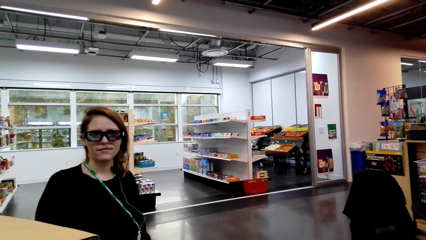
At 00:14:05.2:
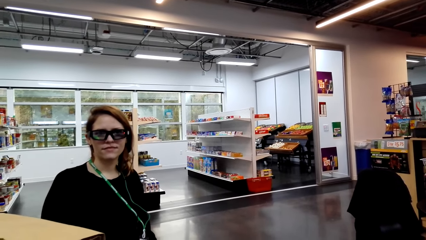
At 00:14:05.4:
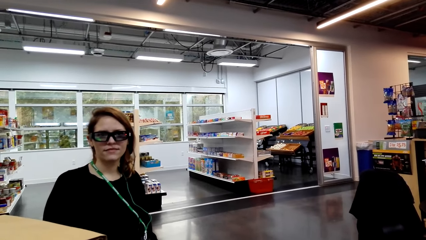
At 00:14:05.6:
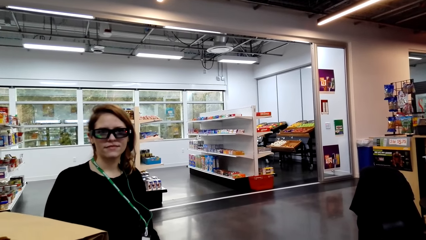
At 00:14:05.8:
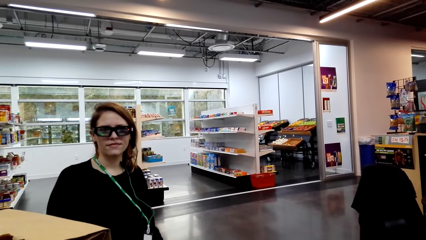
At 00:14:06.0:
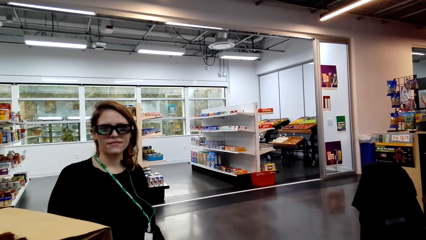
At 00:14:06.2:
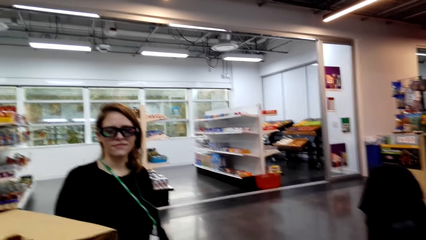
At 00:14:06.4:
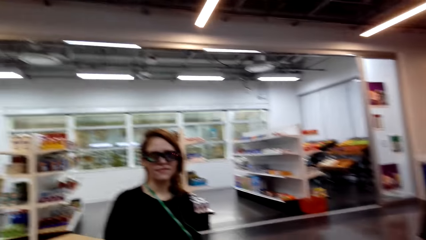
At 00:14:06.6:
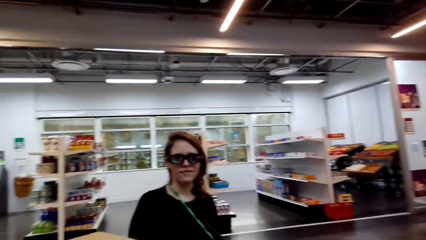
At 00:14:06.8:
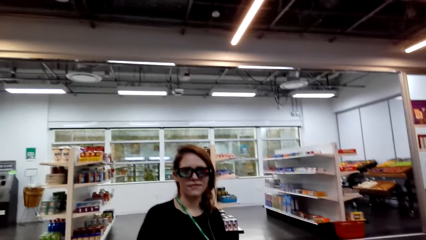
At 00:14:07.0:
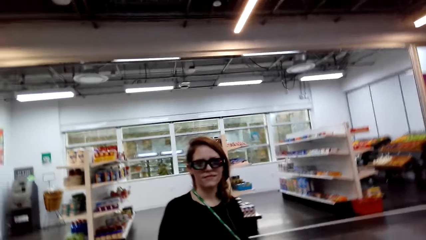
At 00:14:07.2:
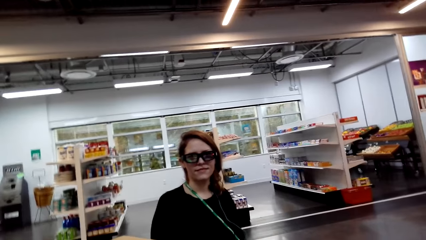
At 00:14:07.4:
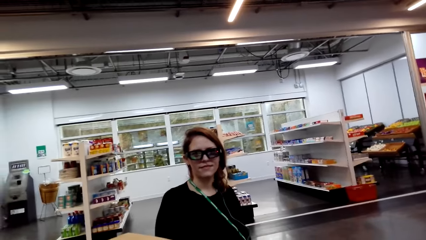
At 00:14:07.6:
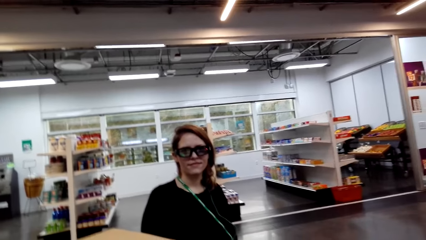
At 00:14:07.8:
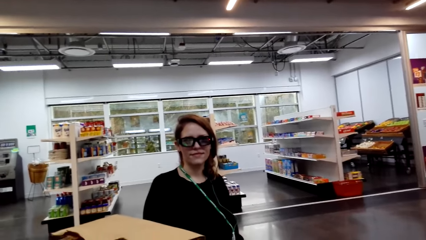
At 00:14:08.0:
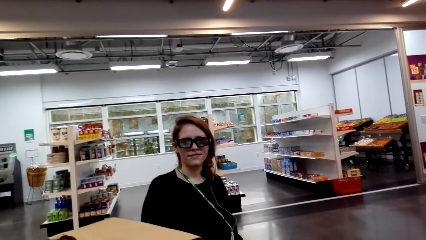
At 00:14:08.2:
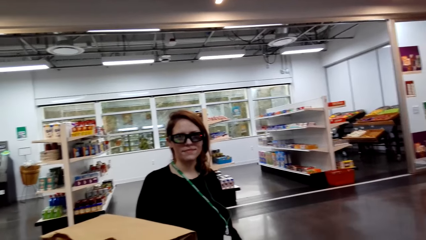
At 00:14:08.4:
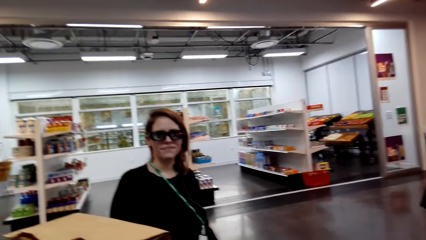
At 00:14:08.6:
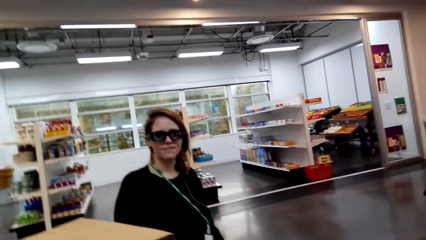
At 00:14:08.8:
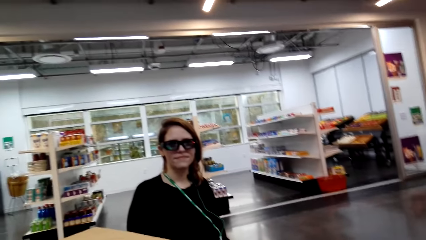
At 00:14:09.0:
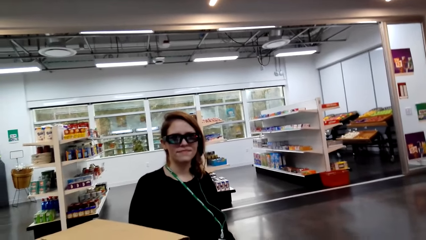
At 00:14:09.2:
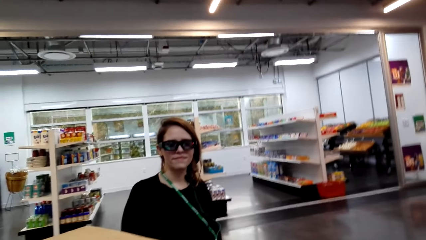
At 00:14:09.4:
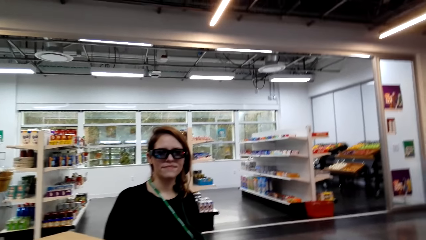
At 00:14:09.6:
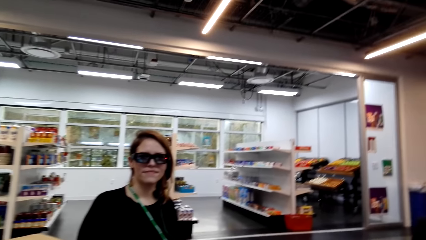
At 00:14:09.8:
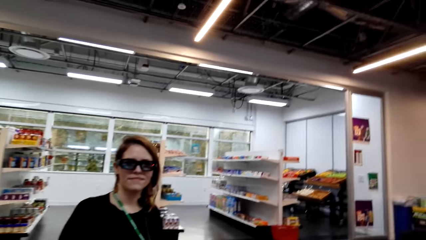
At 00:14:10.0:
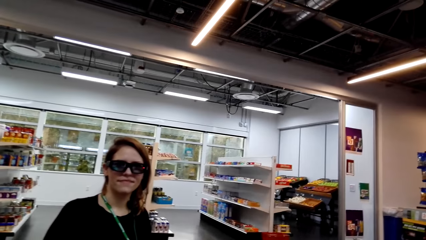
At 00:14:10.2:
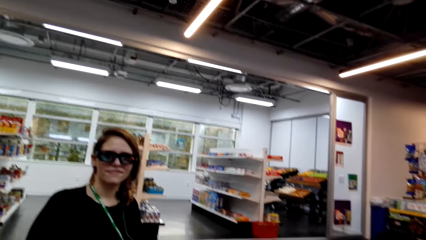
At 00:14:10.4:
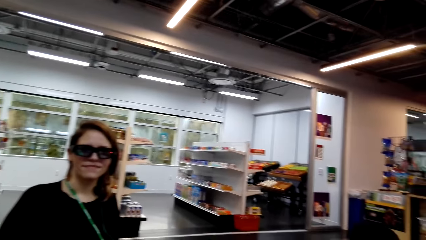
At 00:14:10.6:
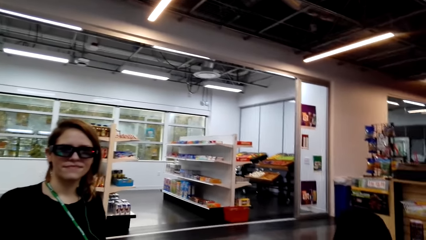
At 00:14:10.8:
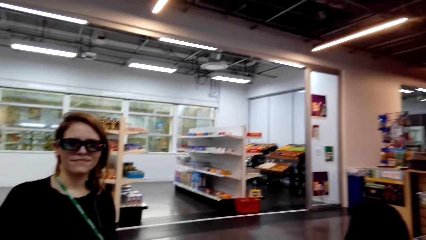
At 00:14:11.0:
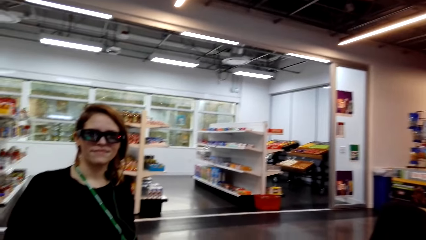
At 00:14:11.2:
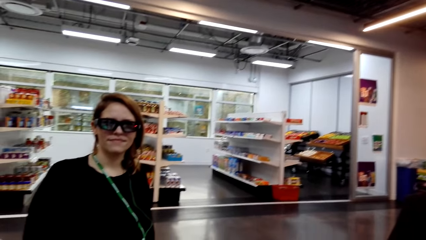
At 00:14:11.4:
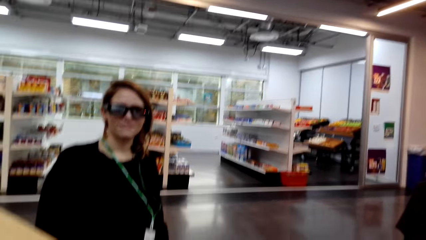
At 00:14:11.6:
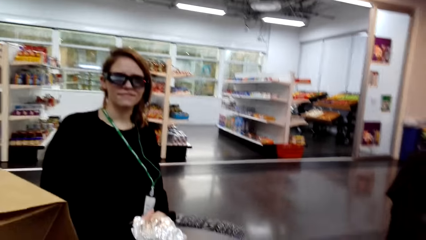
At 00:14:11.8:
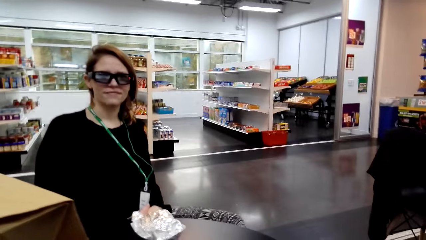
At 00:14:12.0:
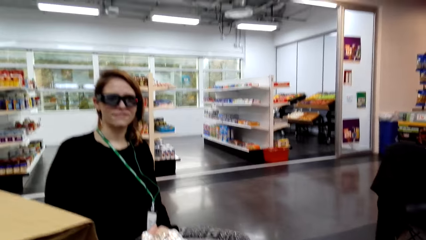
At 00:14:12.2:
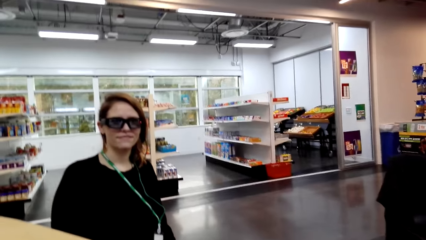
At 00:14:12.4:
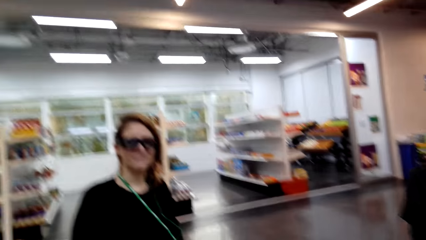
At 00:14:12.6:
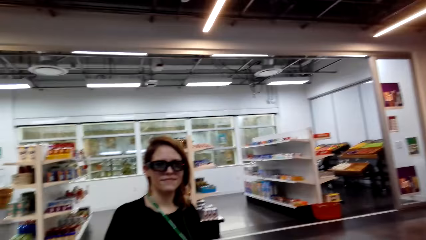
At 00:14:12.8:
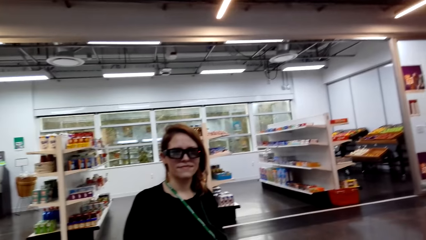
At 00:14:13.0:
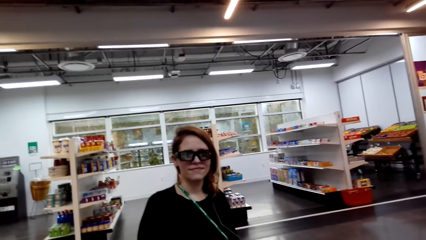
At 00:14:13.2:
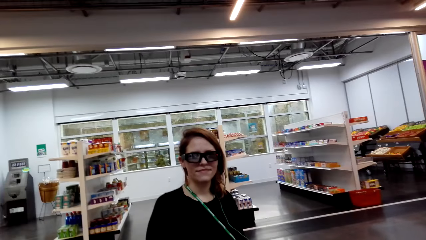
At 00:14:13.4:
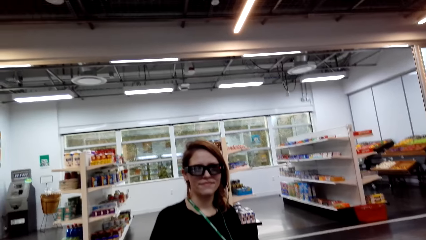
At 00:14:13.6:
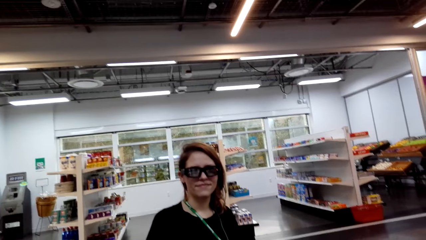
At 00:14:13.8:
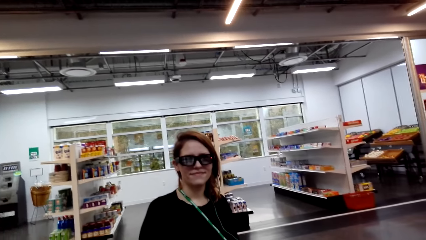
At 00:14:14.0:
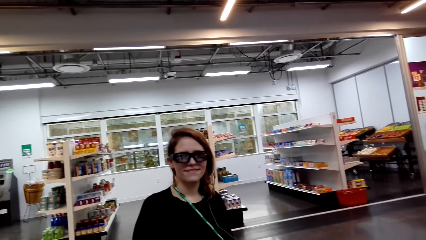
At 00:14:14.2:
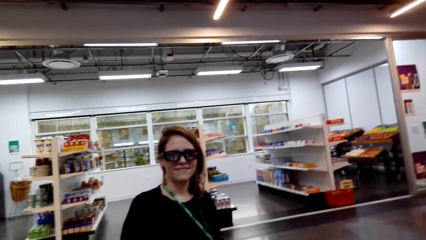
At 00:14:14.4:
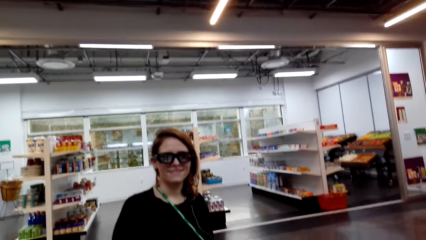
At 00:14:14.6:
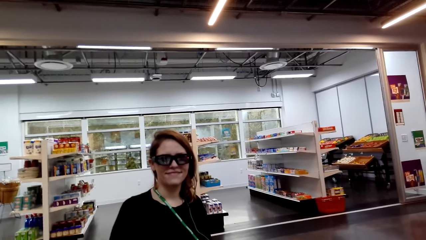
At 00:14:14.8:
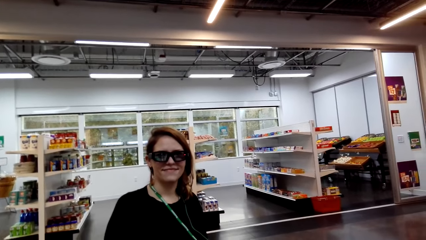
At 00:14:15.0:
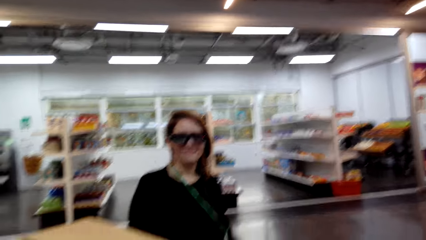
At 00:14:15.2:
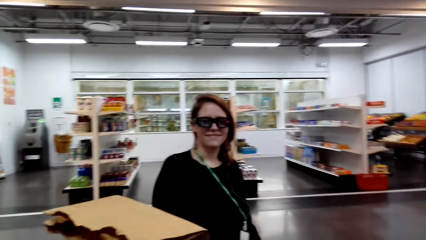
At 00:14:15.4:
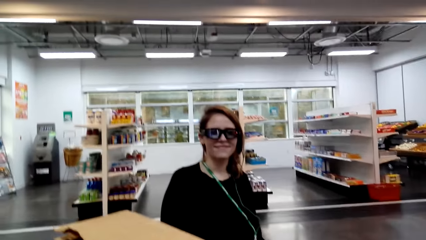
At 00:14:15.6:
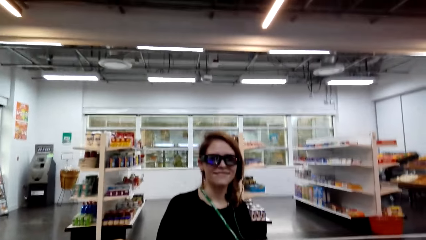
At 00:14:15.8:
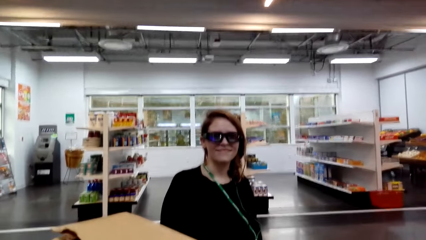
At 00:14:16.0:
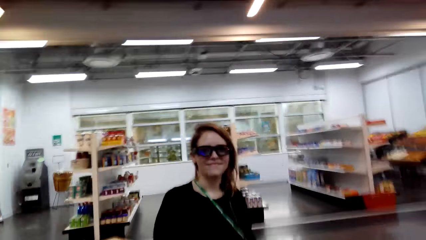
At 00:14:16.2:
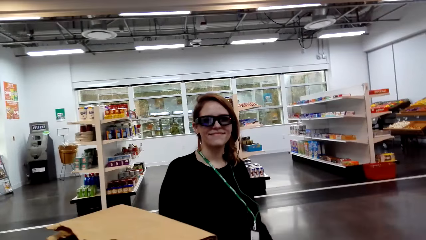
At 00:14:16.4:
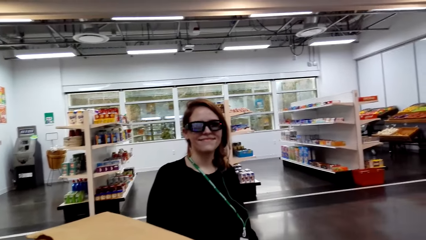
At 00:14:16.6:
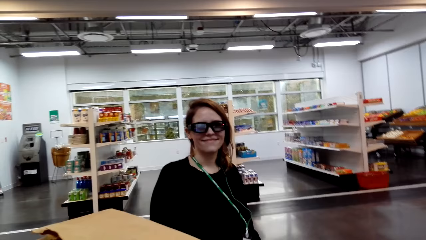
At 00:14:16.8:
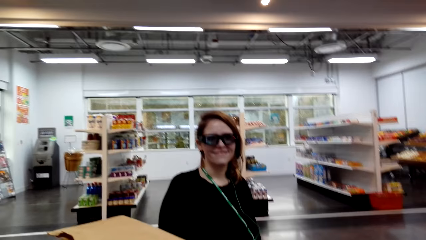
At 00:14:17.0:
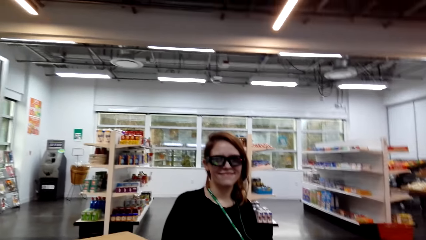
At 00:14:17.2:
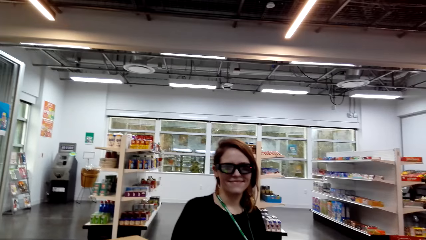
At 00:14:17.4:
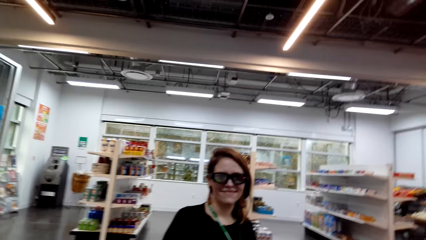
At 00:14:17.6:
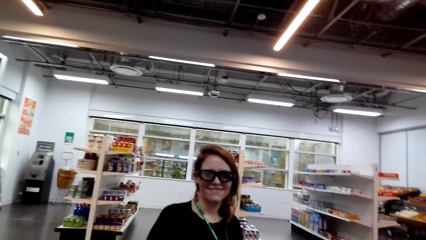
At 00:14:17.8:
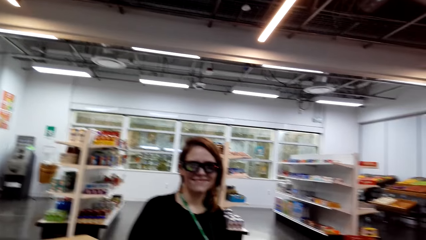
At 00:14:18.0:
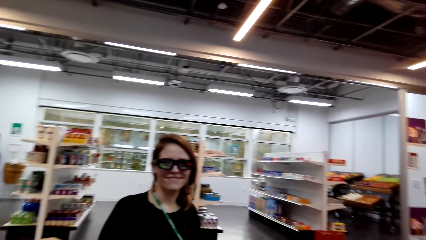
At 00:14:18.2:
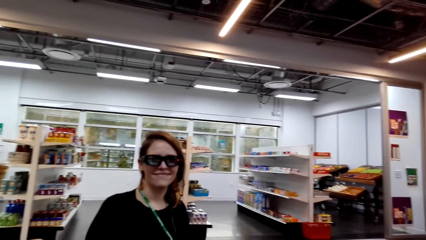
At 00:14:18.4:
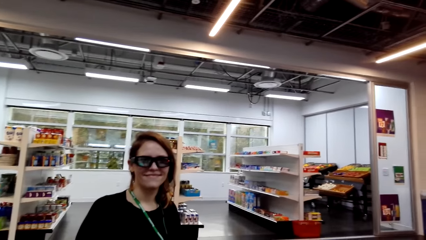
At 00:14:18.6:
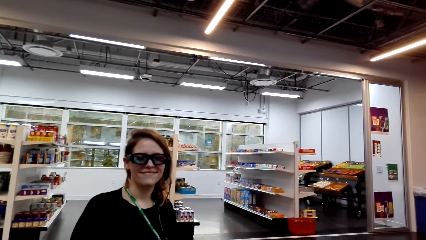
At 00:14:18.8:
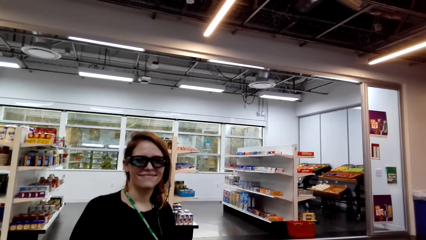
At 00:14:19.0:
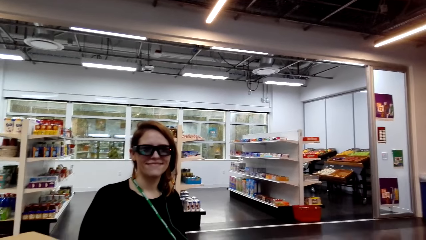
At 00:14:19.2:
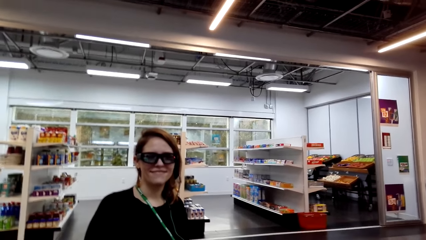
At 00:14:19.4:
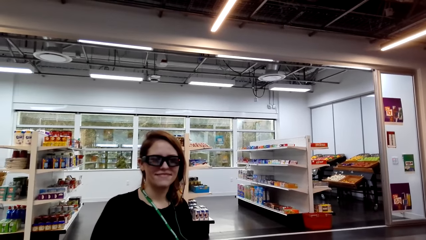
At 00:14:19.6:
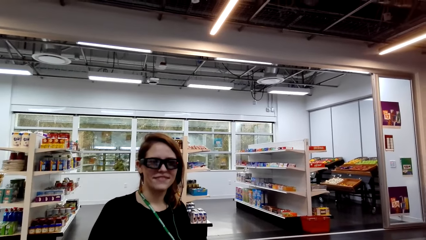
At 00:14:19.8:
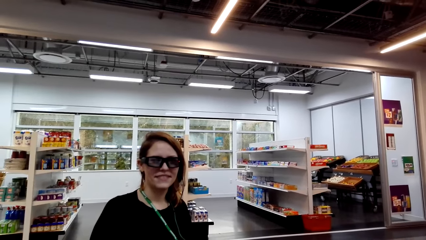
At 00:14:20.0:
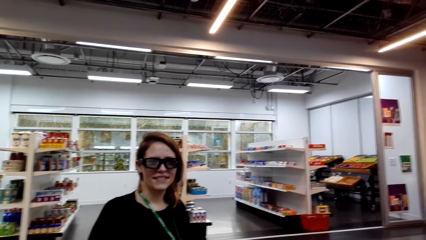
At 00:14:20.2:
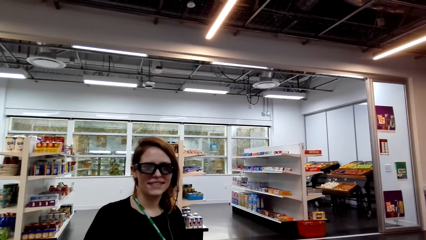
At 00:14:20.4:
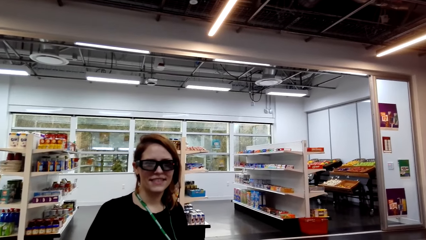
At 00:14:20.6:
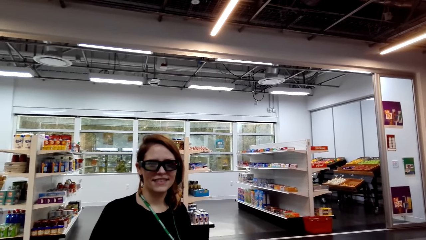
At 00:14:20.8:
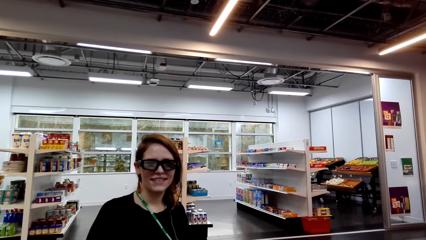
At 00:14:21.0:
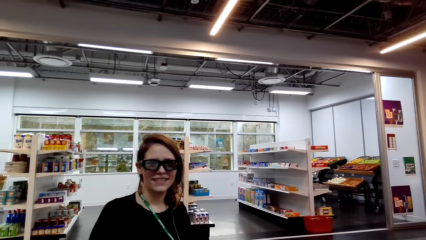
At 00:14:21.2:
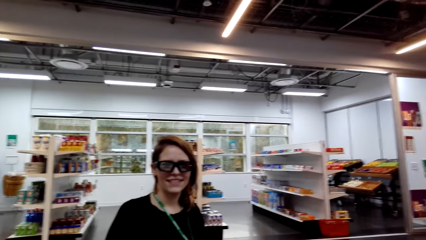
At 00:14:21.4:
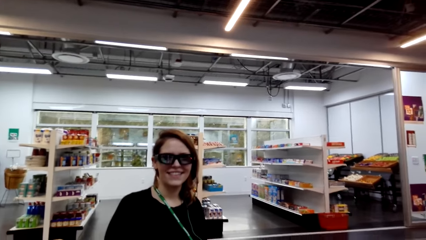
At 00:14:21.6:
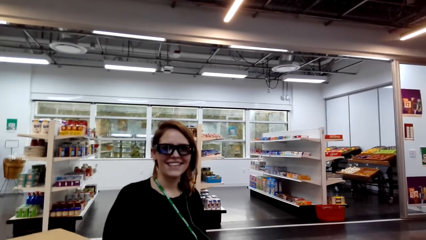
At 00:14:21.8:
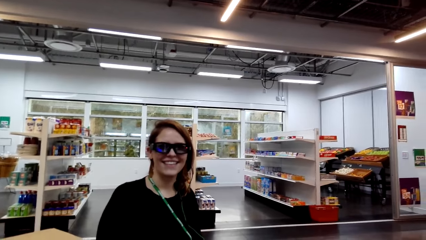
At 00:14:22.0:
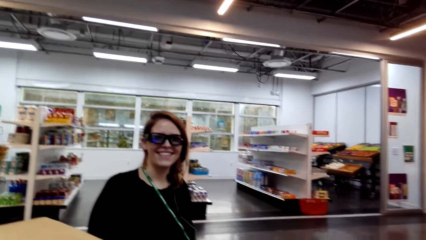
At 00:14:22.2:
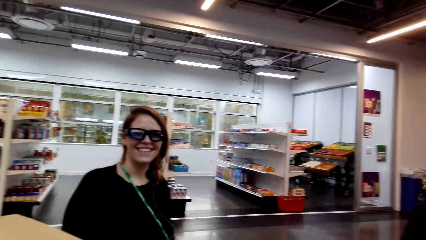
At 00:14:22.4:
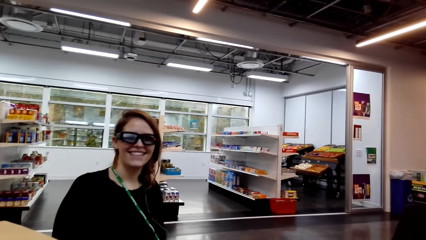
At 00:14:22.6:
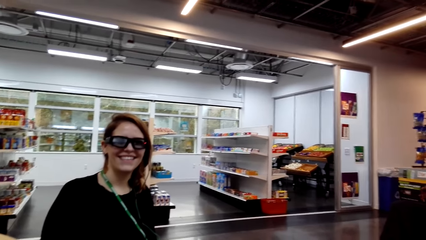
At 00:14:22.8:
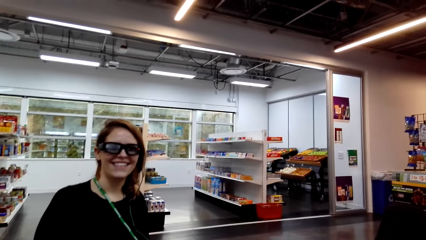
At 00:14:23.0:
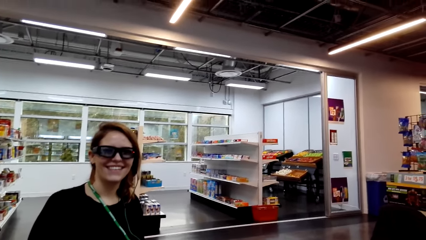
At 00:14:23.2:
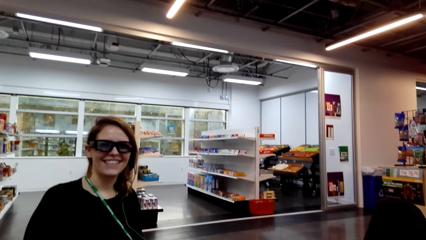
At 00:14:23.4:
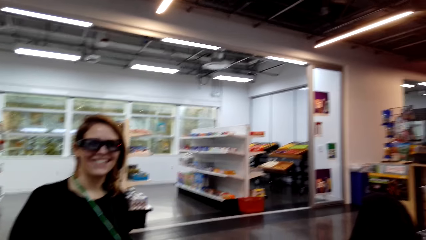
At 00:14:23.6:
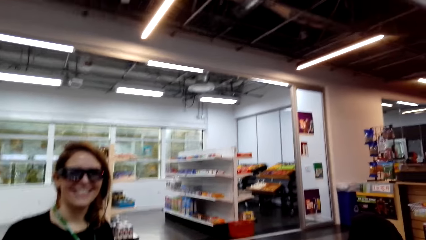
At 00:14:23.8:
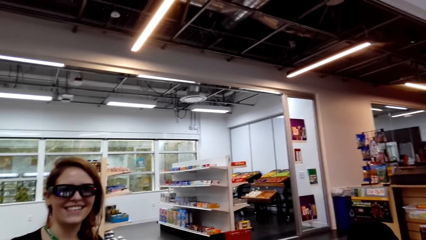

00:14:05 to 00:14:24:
A lady interacts with the camera wearer. The camera wearer looks around a supermarket. The lady interacts with the camera wearer. The camera wearer looks around the supermarket.
